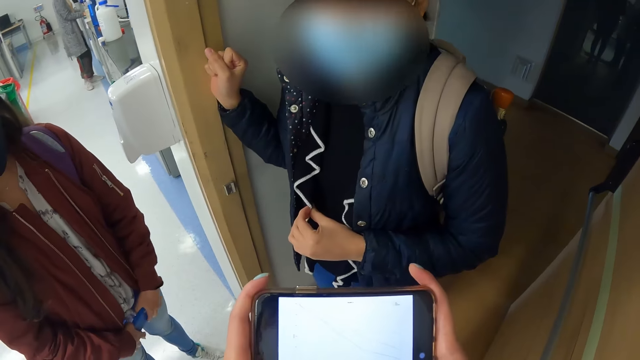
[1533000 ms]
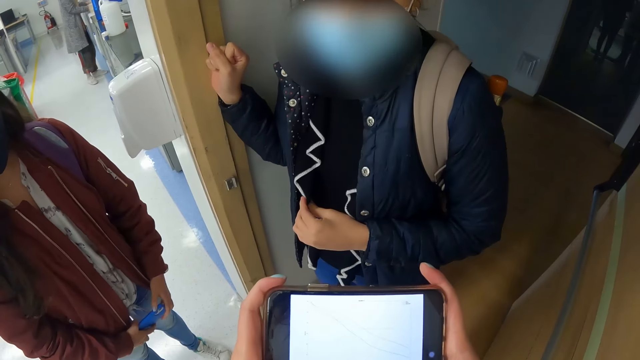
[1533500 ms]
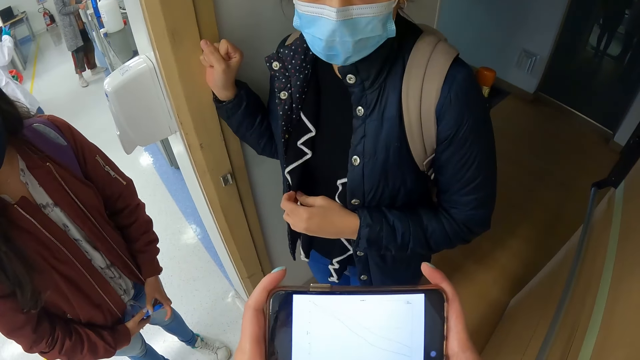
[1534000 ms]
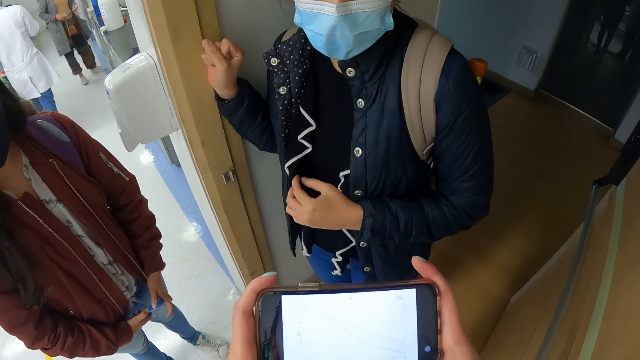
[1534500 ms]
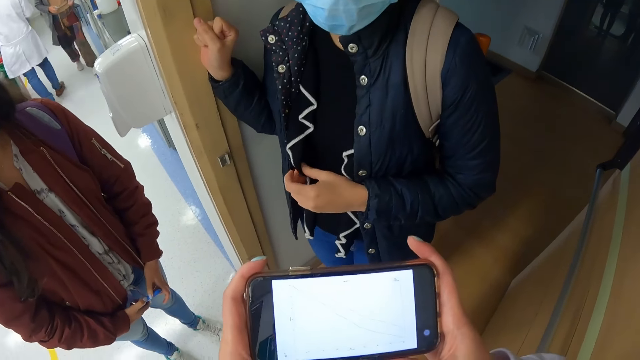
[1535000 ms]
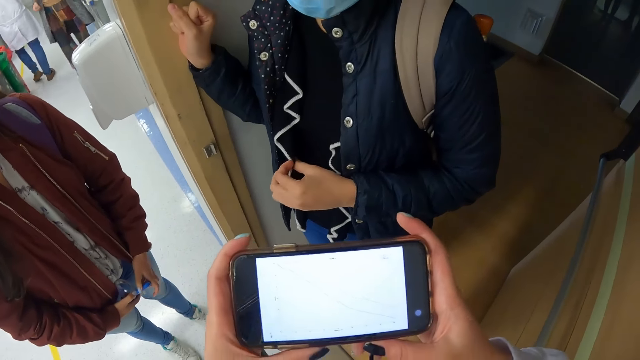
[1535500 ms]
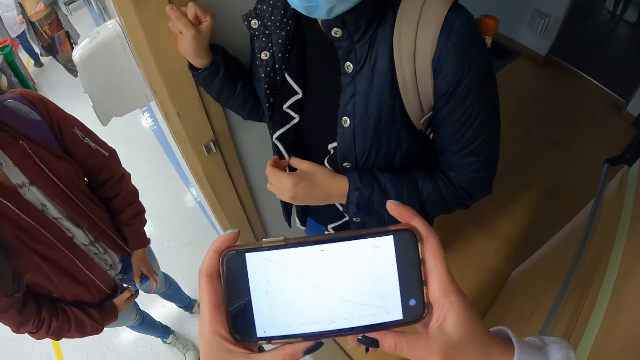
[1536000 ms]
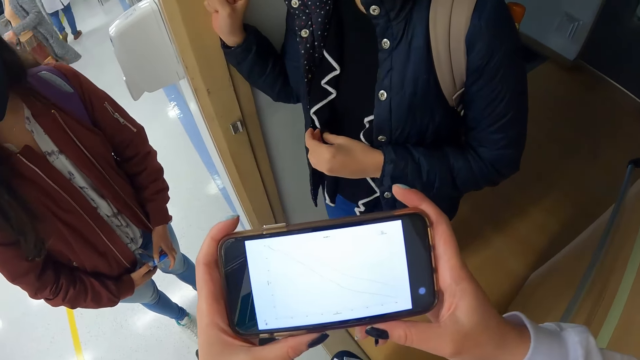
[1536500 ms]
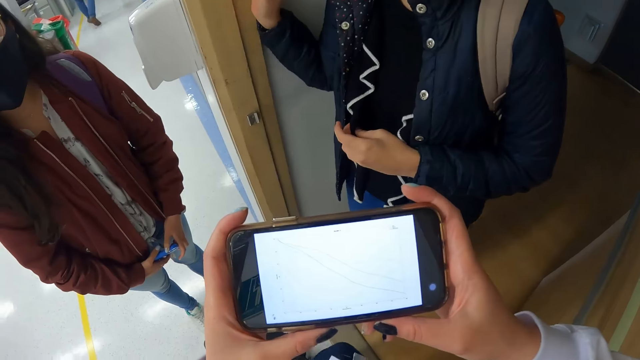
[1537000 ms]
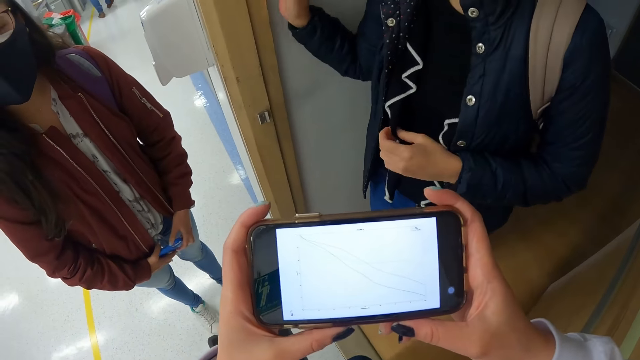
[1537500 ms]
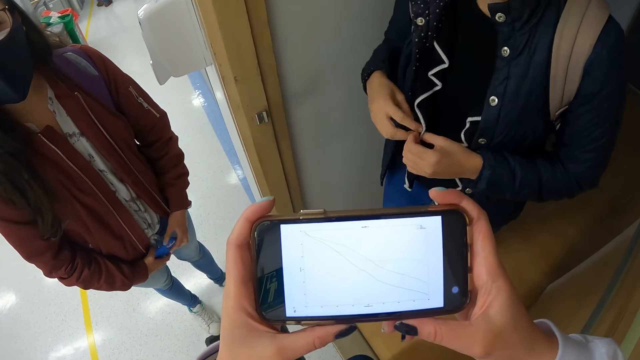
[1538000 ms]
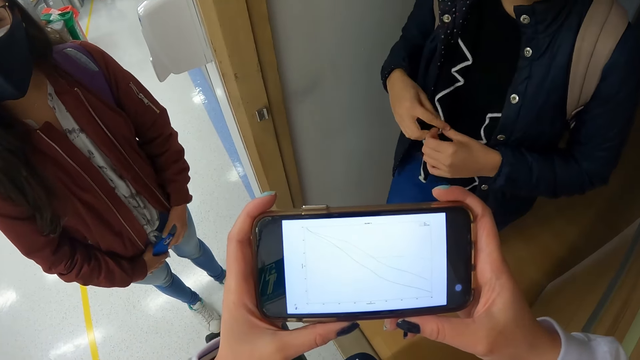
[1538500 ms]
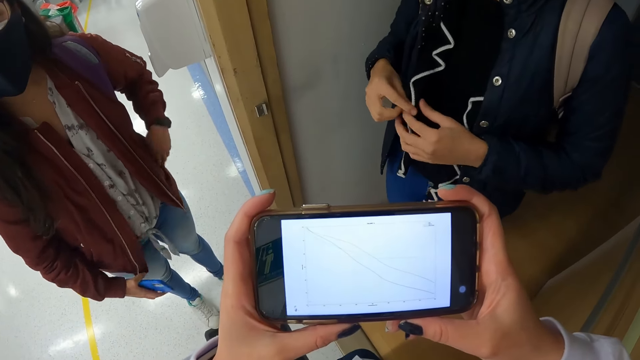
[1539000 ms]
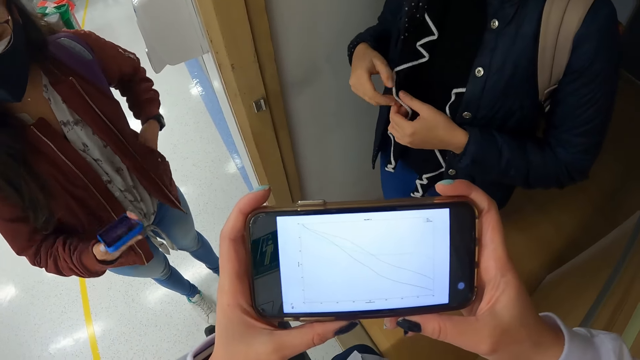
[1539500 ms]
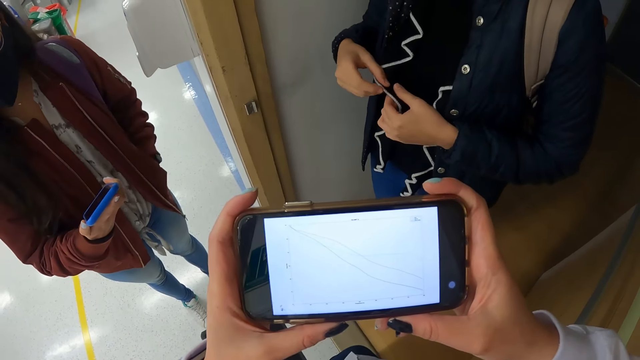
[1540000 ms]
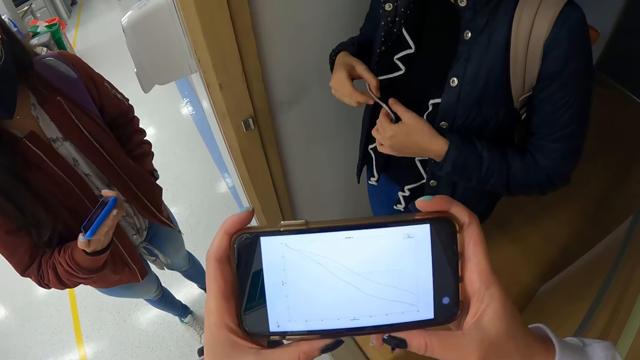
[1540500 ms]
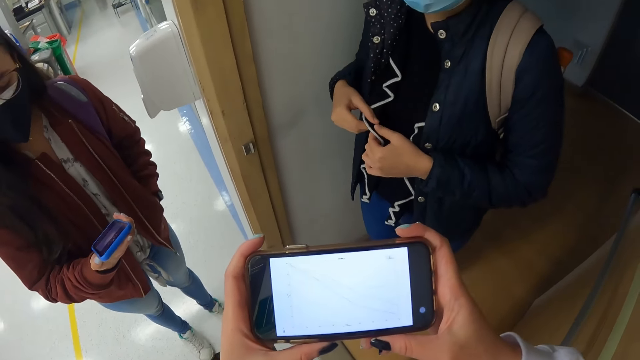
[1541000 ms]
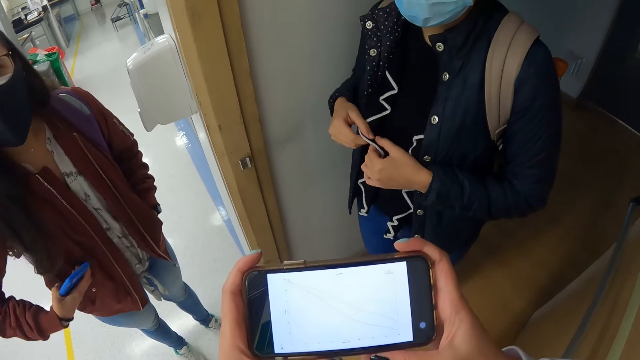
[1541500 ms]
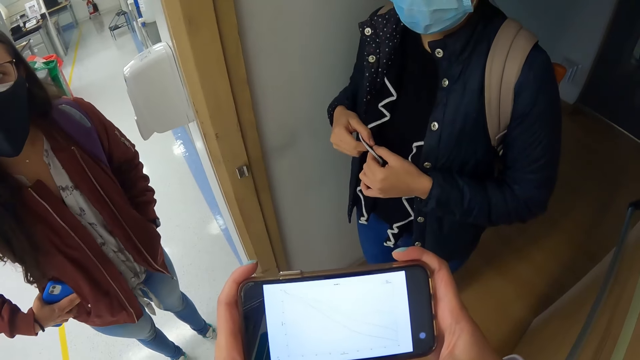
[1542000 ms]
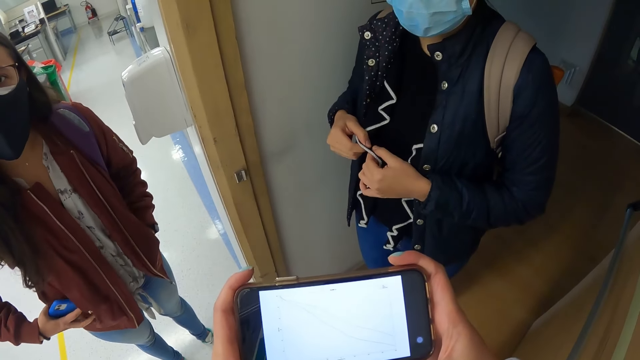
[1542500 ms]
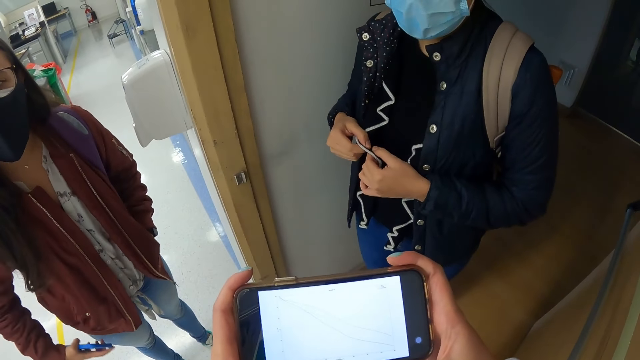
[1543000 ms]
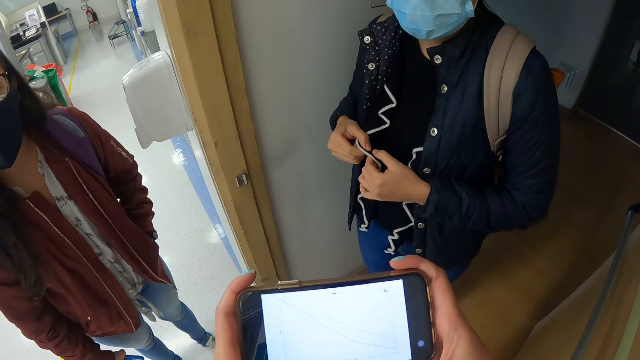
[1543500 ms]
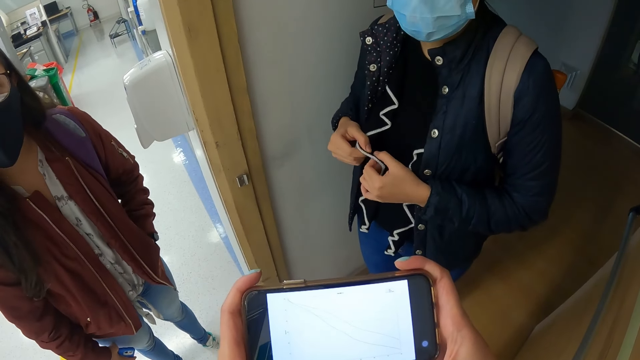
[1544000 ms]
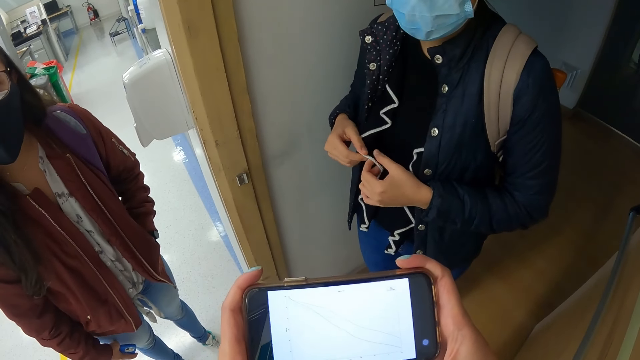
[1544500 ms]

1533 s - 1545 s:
The woman interacts with the camera wearer. A person touches the shirt. Another person holds a phone and puts the phone away.

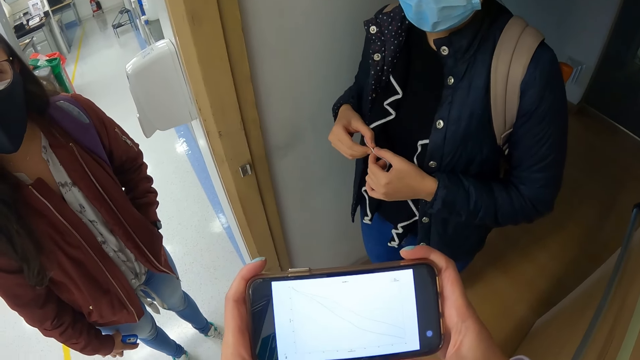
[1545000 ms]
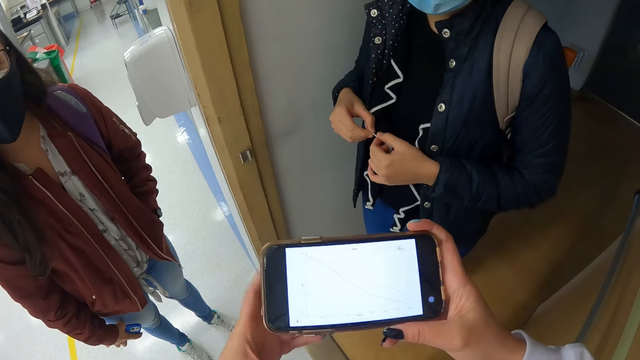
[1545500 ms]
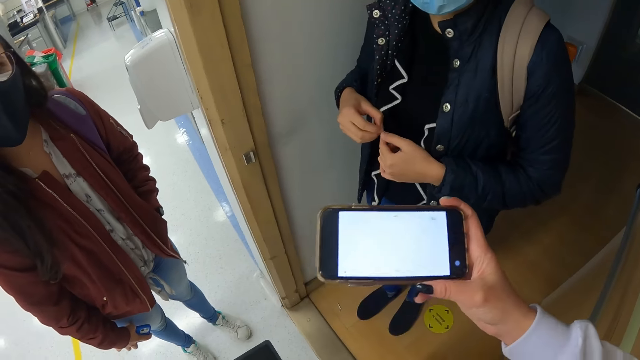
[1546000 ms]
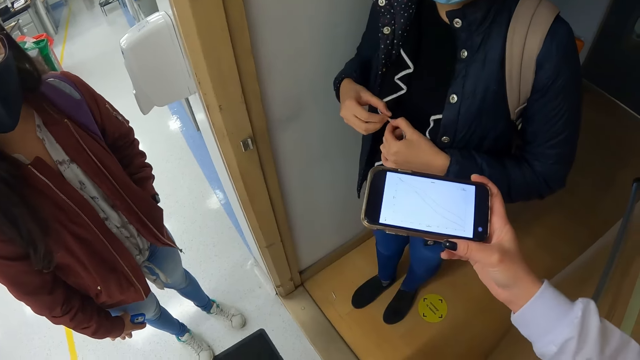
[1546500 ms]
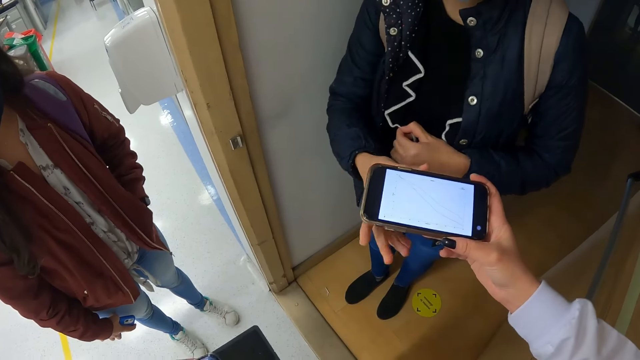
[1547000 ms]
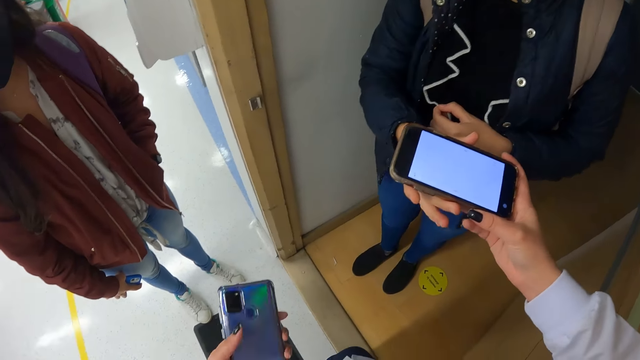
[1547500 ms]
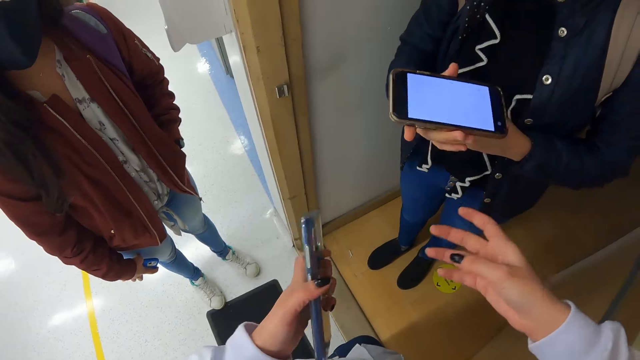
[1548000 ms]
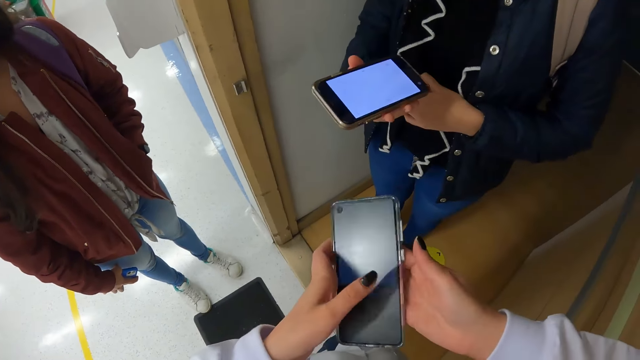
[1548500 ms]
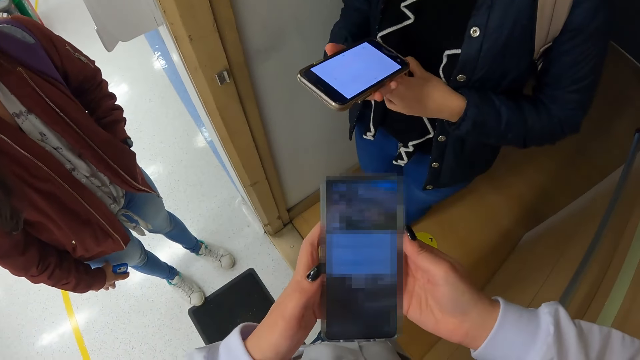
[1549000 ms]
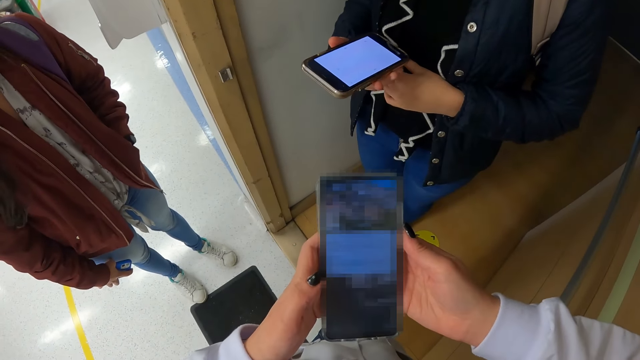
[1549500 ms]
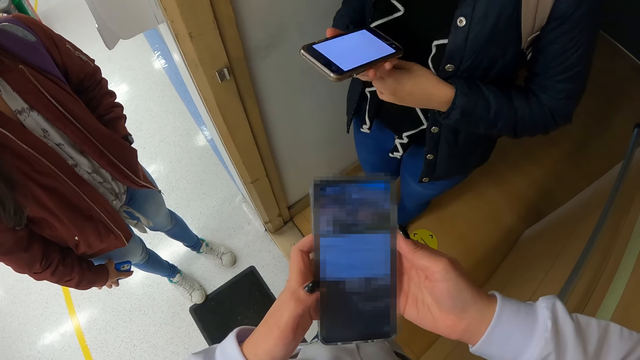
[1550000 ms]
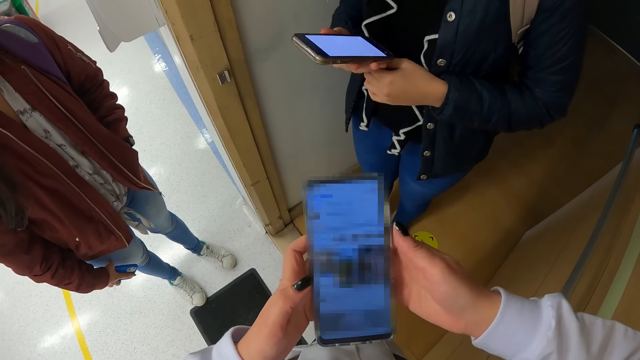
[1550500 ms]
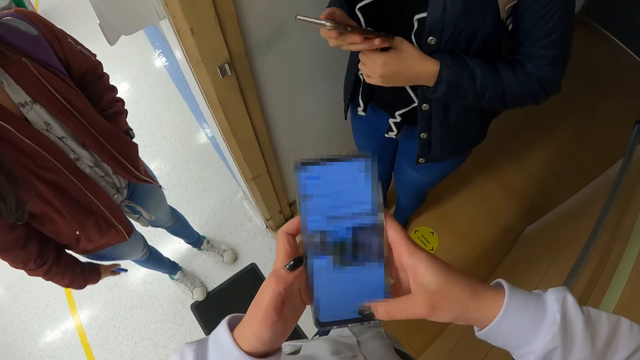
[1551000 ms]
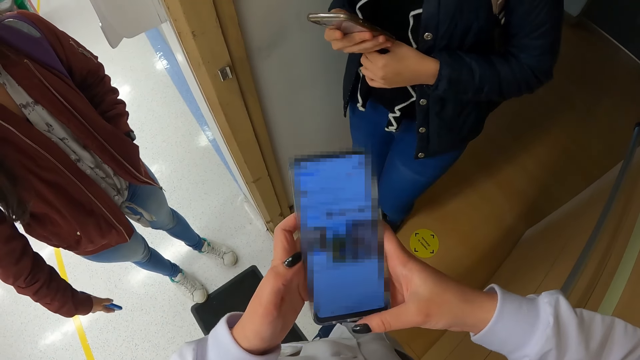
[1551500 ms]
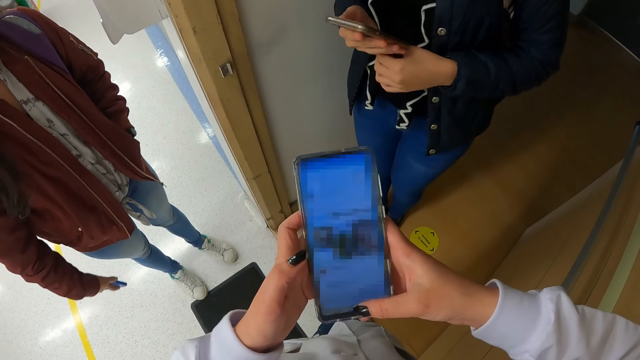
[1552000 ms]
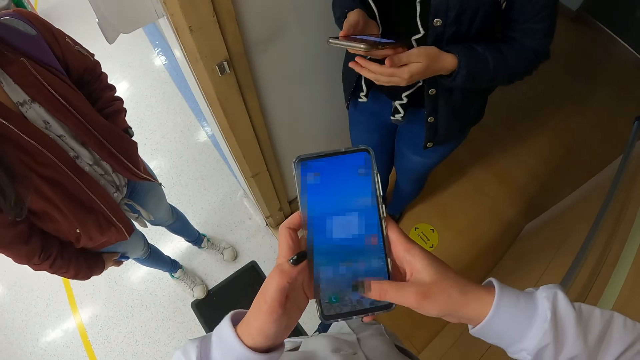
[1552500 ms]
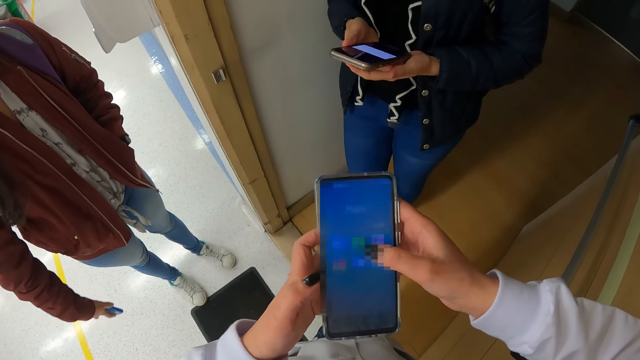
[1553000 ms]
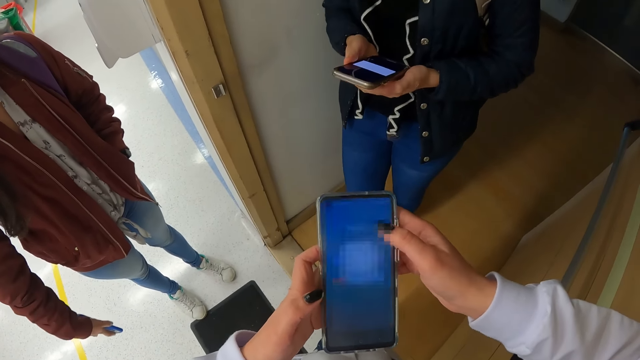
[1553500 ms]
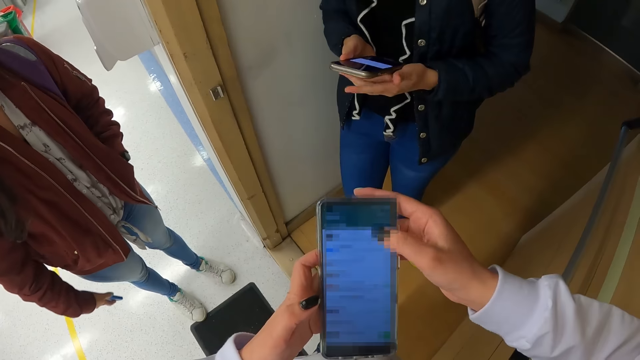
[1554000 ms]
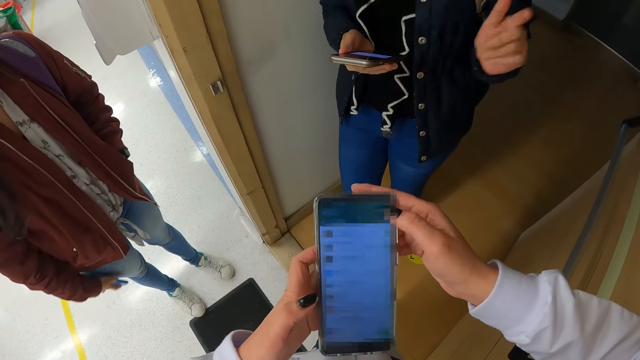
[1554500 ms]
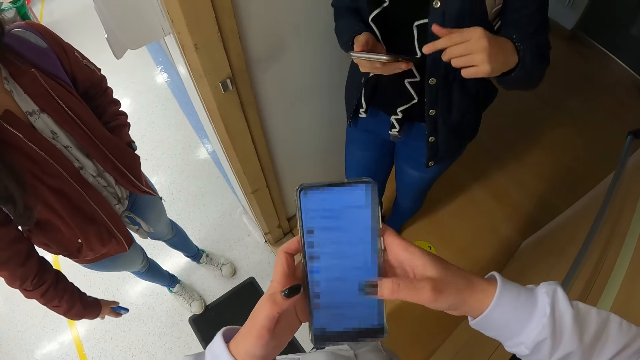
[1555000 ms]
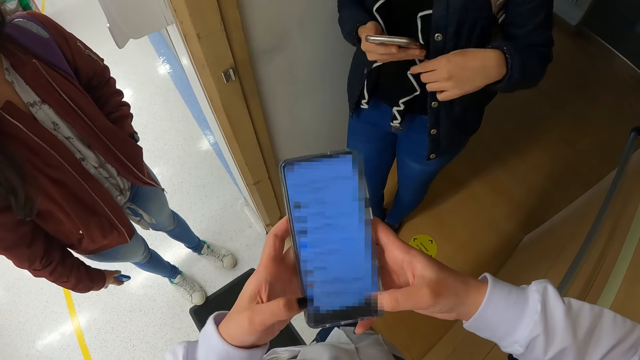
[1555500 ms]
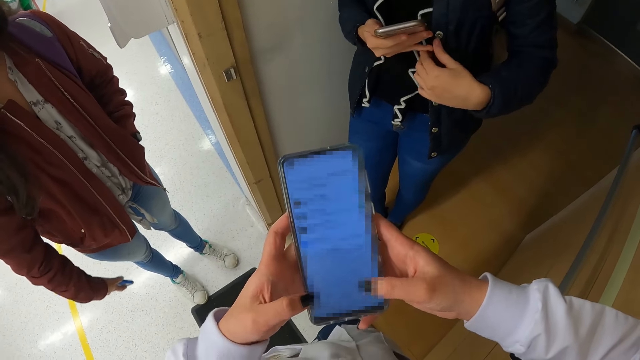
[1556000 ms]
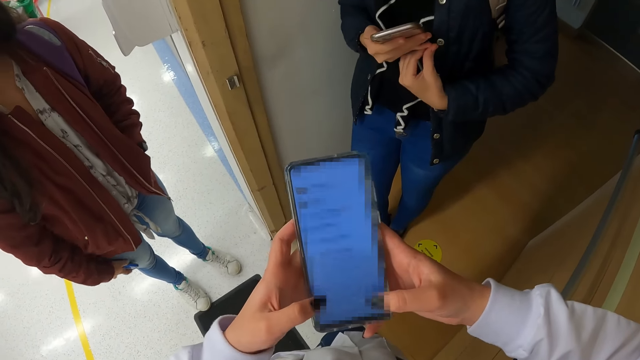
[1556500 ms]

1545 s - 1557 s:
The camera wearer holds a phone. She hands the phone in her right hand to the woman. The woman collects the phone from the camera wearer with her right hand. The camera wearer holds the phone in her left hand with both hands. She operates the phone in her hands. Another person moves the right hand. The woman gesticulates with her left hand. The camera wearer operates the phone.
